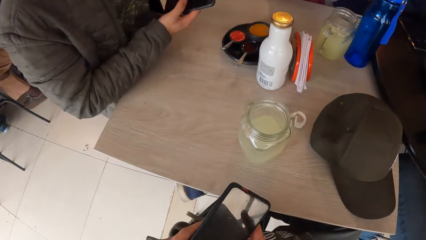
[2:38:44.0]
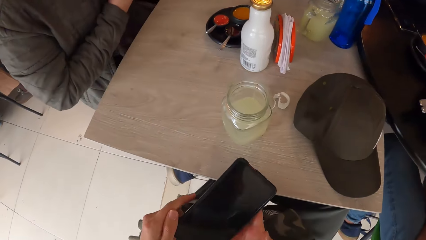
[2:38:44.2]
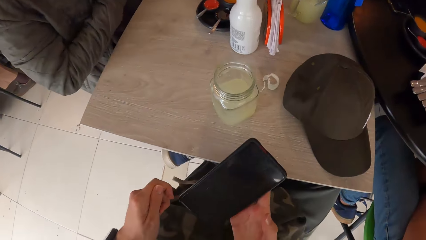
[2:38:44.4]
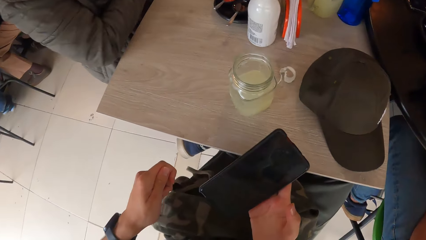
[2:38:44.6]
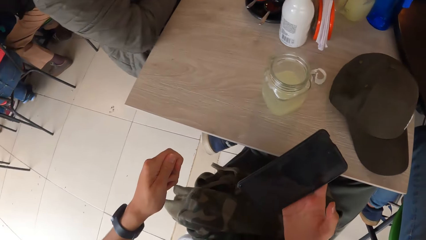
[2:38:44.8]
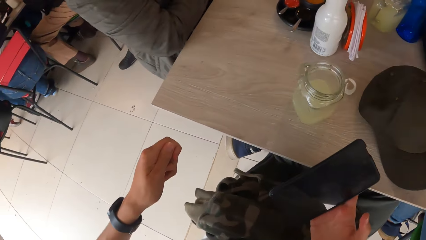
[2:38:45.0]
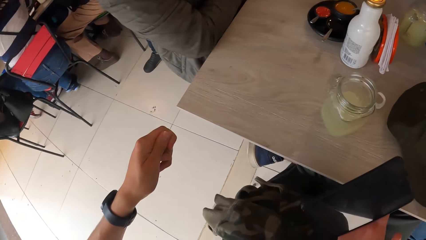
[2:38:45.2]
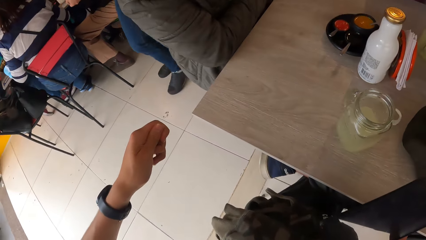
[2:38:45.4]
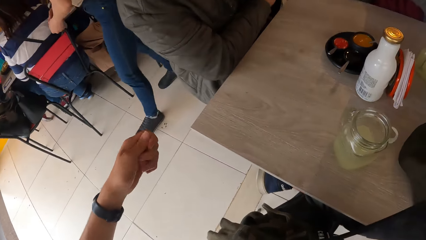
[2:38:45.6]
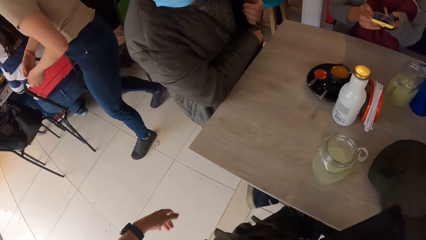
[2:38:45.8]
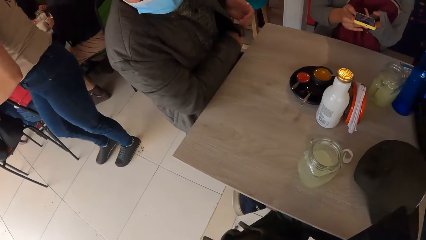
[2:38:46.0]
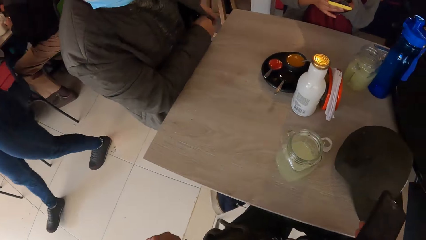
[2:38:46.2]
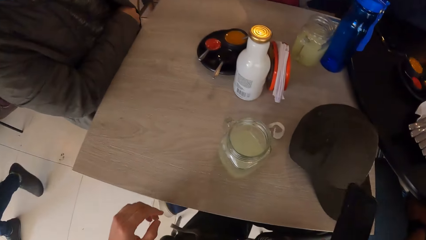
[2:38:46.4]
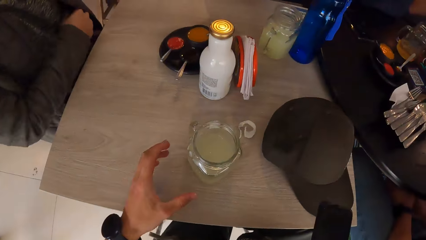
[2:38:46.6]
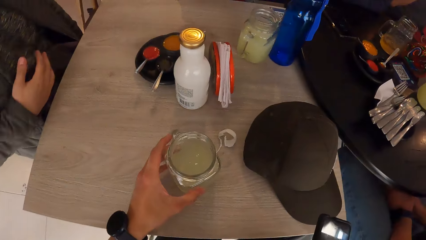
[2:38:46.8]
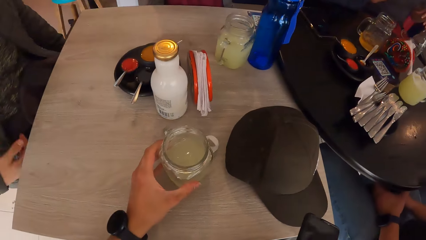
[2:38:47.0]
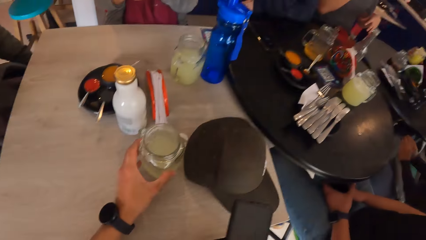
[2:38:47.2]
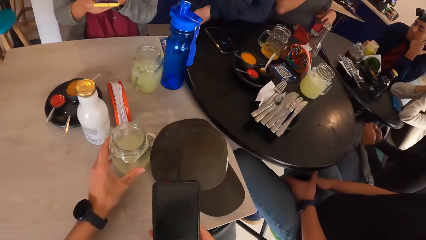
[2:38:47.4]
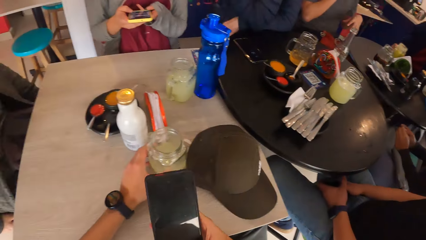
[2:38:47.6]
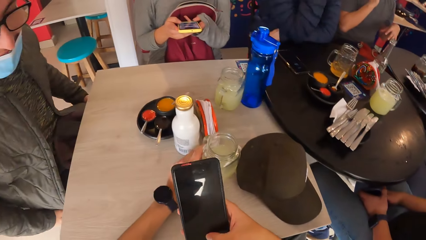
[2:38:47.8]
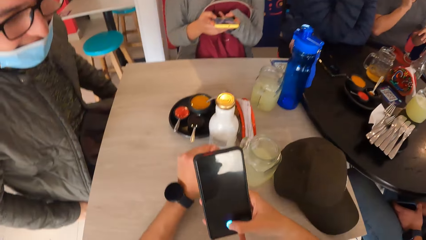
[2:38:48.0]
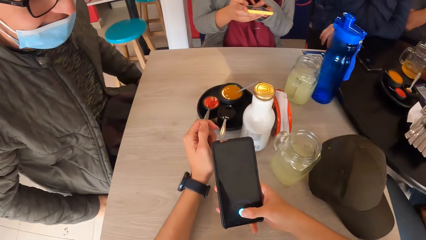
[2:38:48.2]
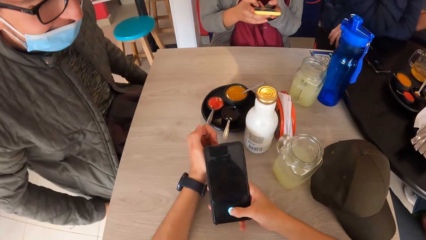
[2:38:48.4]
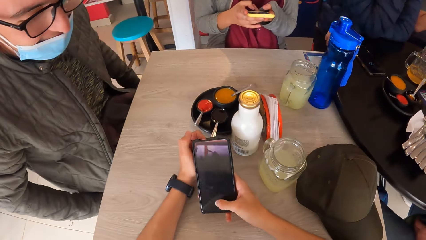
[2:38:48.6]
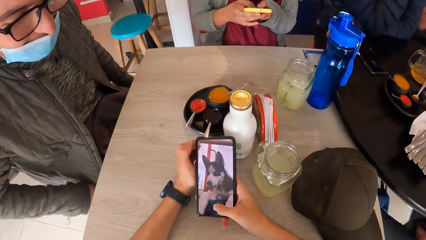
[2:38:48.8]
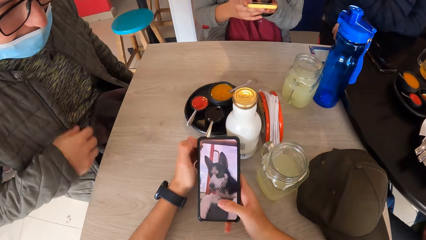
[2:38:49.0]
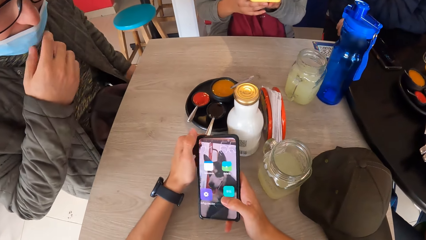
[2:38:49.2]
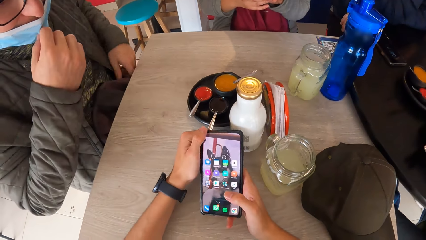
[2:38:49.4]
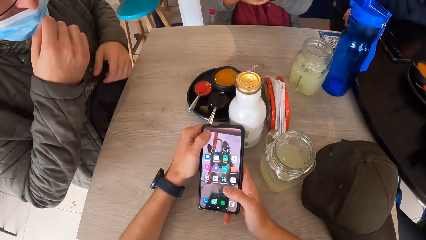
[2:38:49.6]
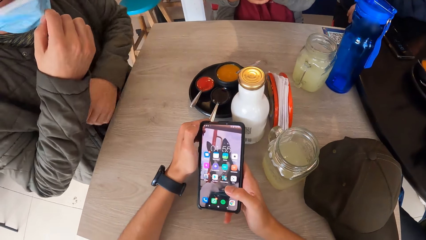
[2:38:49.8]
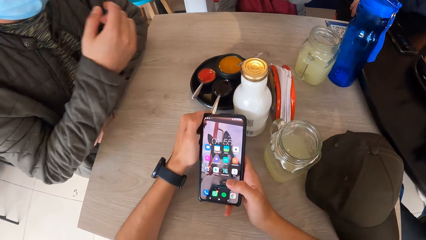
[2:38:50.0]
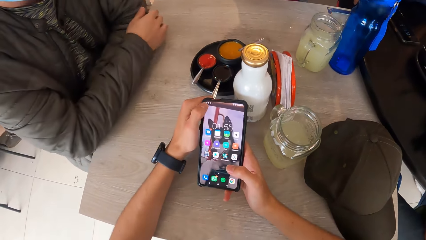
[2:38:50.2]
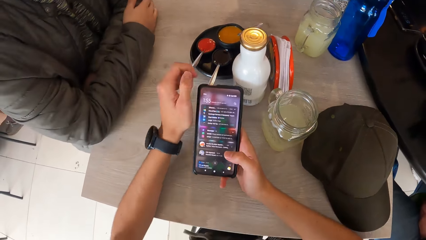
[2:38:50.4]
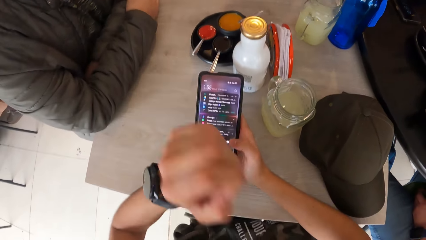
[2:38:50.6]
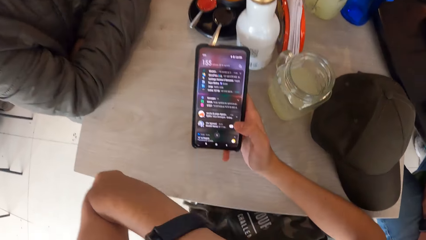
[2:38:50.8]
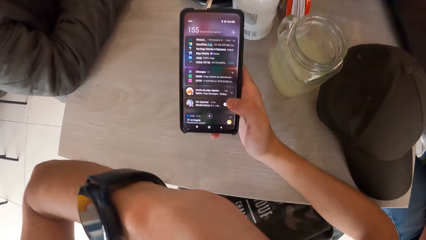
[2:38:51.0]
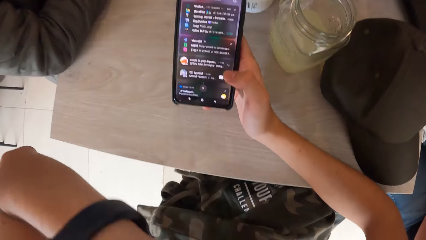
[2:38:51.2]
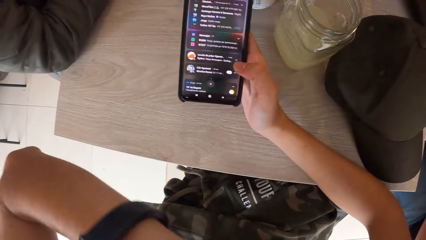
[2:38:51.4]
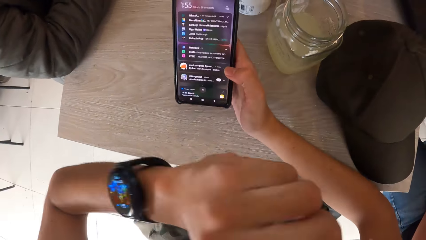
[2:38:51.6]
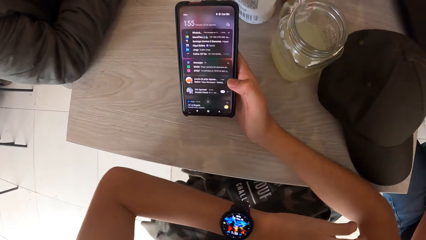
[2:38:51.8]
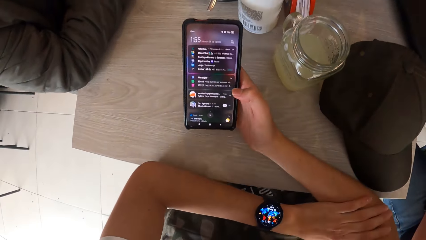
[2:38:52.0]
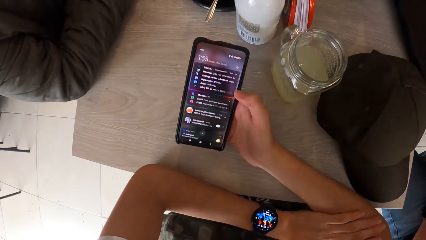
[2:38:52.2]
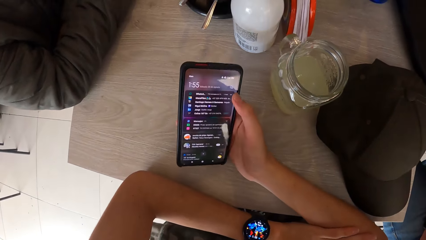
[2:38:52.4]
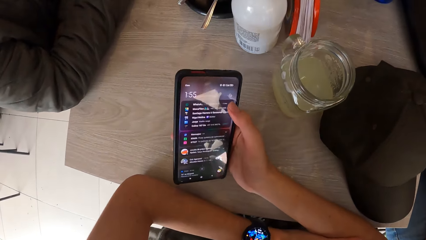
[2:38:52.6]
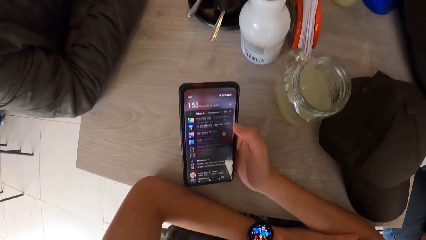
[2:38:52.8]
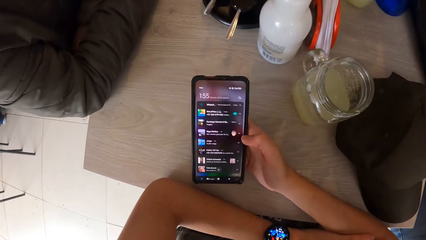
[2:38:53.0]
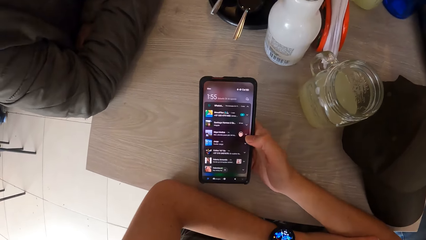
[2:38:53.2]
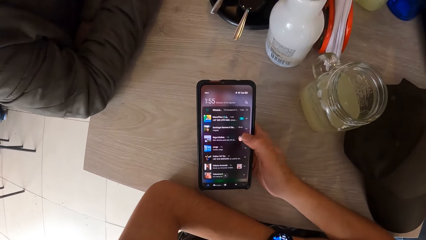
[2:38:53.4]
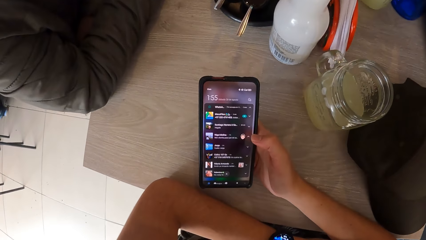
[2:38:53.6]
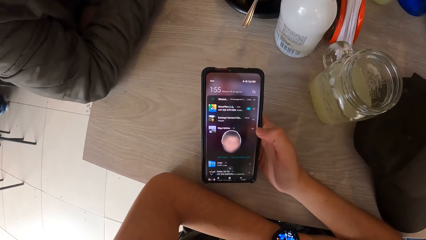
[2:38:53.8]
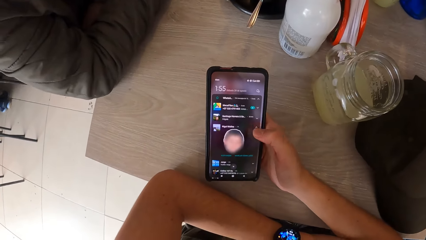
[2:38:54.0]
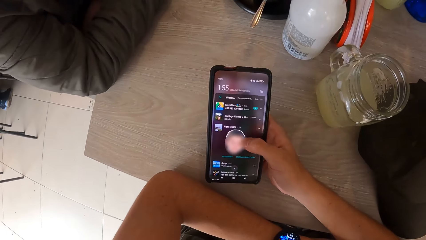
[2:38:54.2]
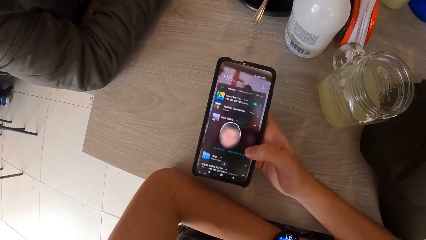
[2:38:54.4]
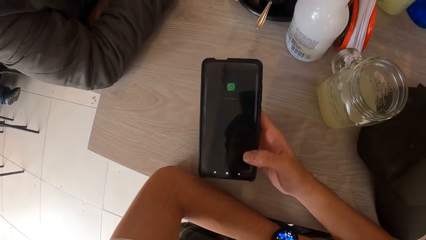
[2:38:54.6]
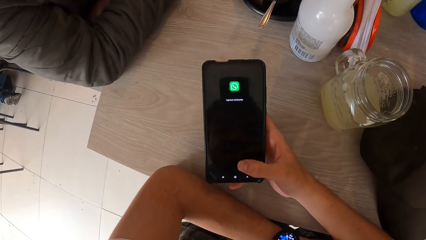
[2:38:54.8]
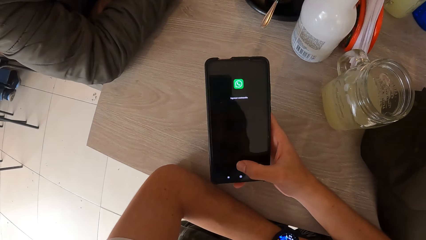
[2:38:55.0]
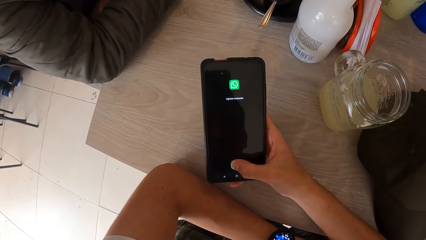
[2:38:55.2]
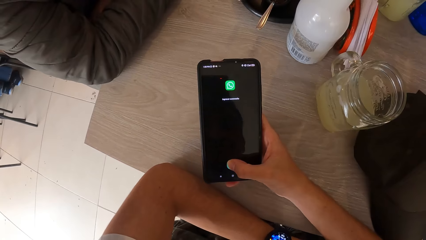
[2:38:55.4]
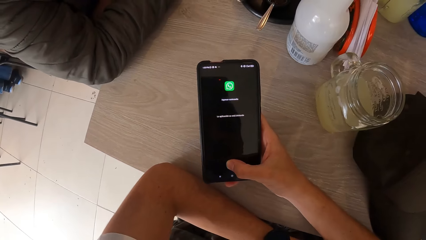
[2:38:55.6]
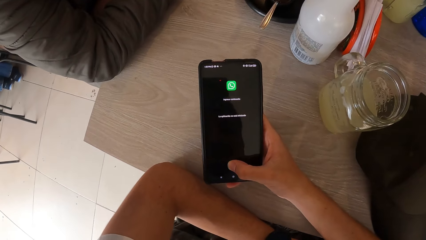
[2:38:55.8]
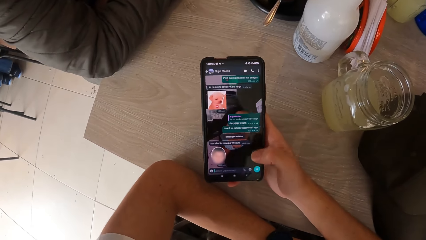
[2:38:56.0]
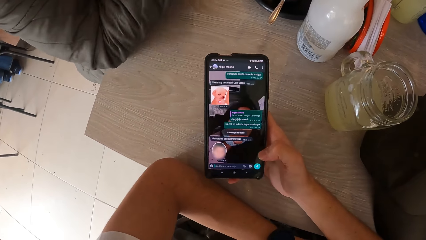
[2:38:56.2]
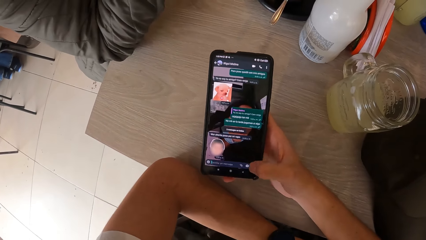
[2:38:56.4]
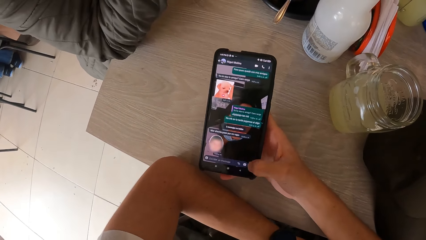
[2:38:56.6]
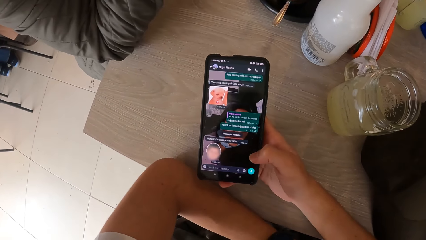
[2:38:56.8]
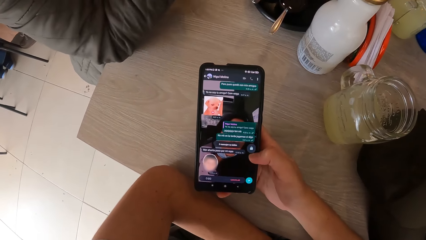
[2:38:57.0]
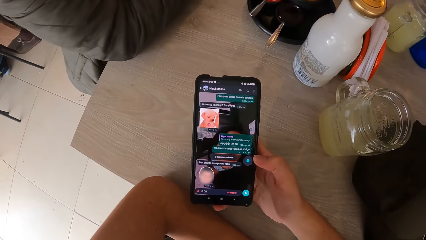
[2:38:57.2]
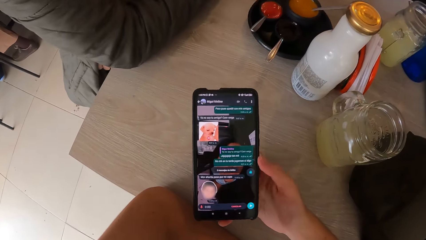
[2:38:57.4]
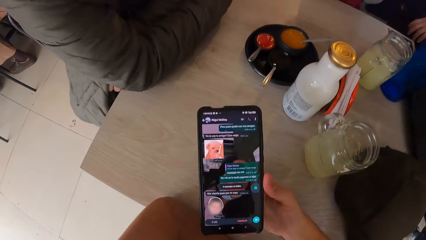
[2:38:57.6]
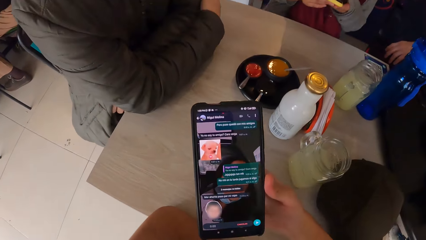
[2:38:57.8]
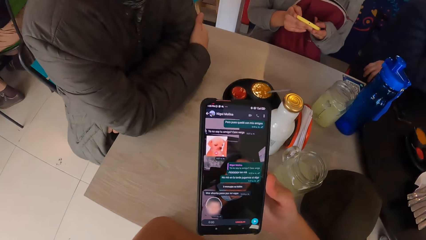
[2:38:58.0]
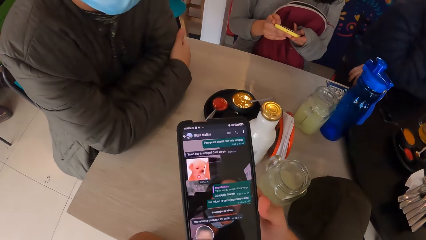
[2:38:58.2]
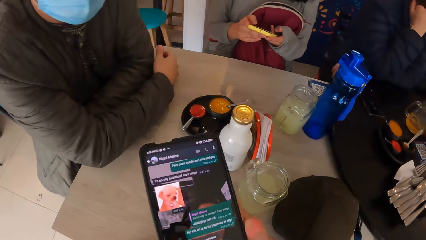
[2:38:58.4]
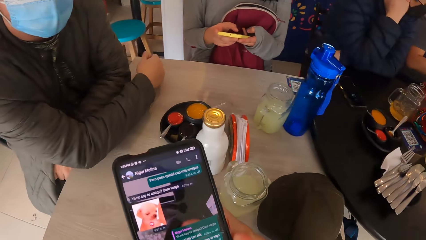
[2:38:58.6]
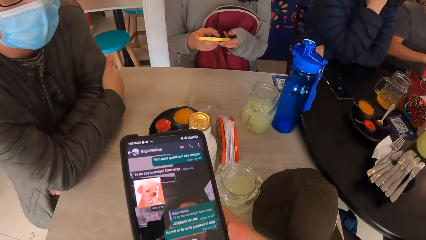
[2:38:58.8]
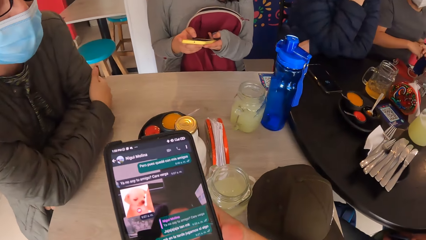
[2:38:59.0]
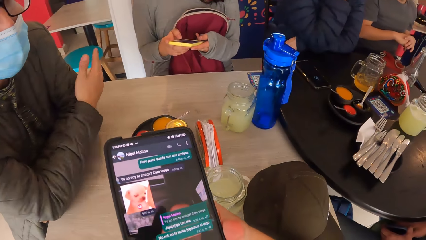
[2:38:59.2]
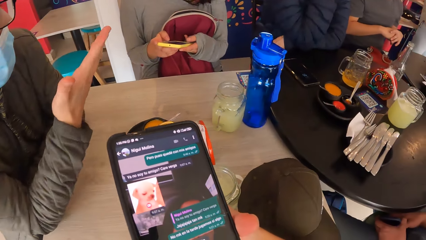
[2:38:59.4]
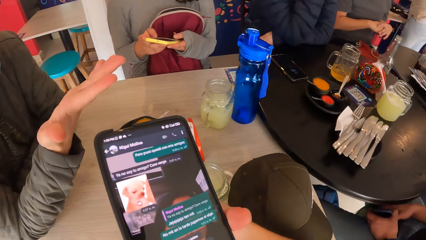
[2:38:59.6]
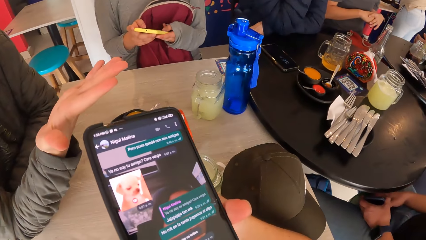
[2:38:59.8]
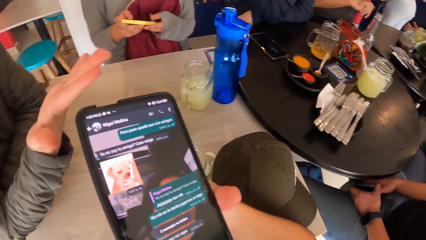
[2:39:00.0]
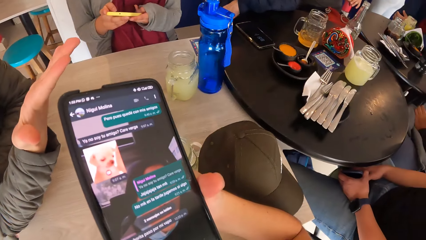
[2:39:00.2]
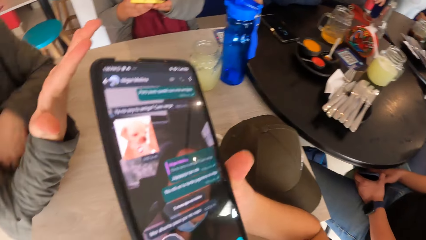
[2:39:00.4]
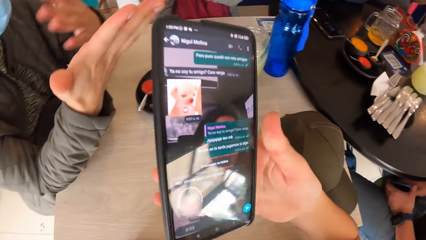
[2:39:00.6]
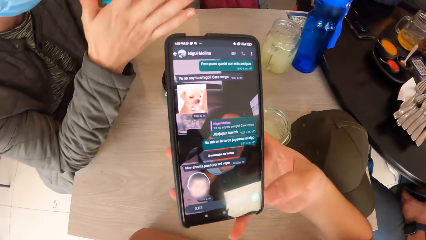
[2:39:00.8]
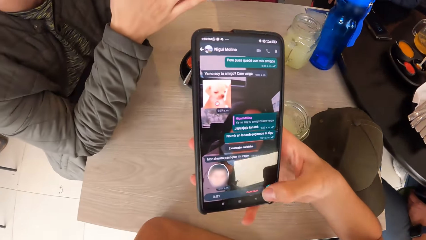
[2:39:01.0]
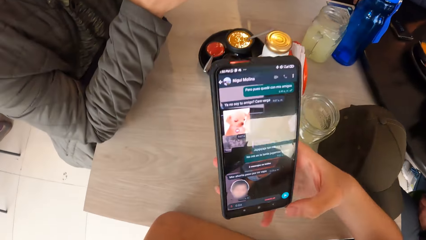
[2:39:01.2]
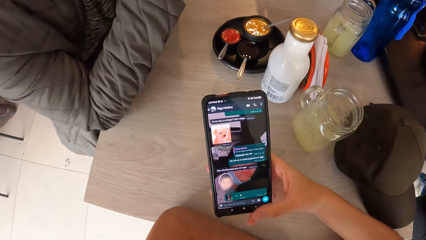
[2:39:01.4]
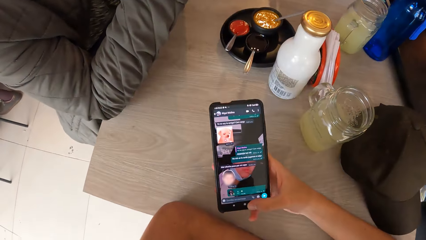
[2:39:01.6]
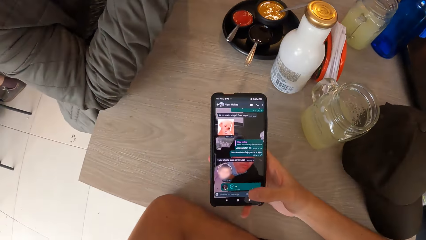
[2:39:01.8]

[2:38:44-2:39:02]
The camera wearer passes the phone in his left hand to his right hand. A man holds his jacket with his left hand. A woman removes her phone from her bag. The camera wearer removes his phone from his bag. The man puts the phone in his right hand in the jacket. The camera wearer gestures using his left hand. He moves the cup on the table with his left hand. The woman operates the phone in her right hand with her left hand. The camera wearer places his left hand on the table. He operates the phone in his right hand with both hands and holds the phone with both hands. The man adjusts the facemask on his face with his right hand and places both hands on the table. The camera wearer rubs his face with his left hand. He puts his left hand on his head. He places his left hand on the table. He touches his right arm. He operates the phone in his right hand. He lifts the phone. The man gesticulates with both hands.
